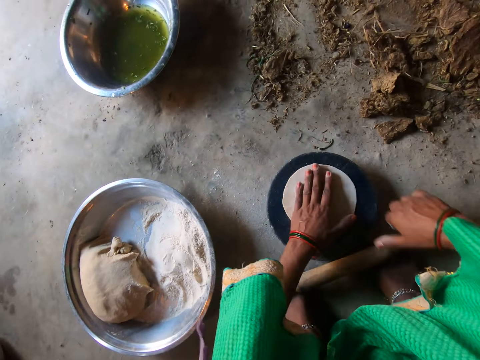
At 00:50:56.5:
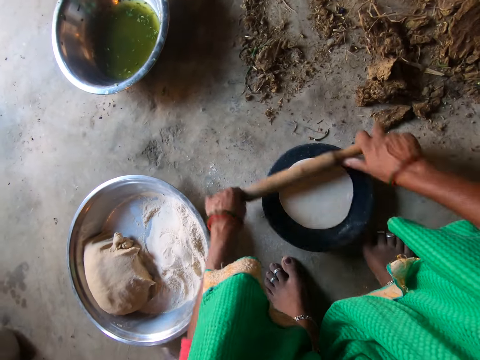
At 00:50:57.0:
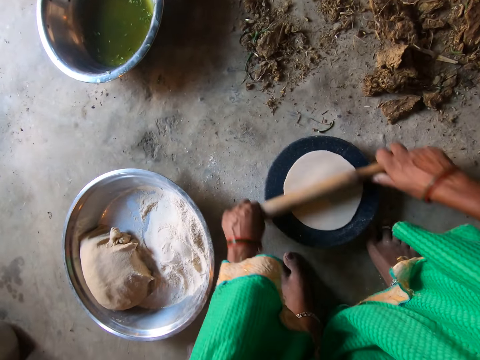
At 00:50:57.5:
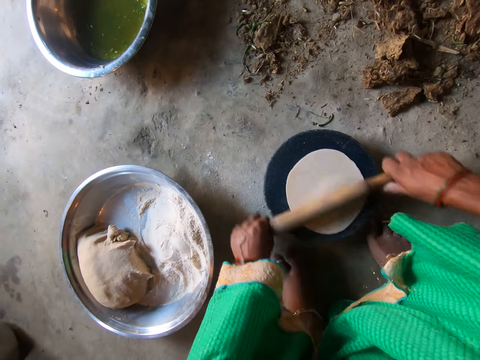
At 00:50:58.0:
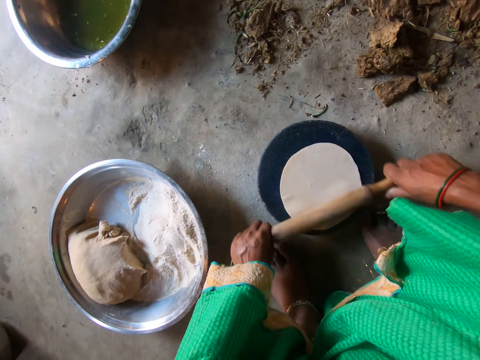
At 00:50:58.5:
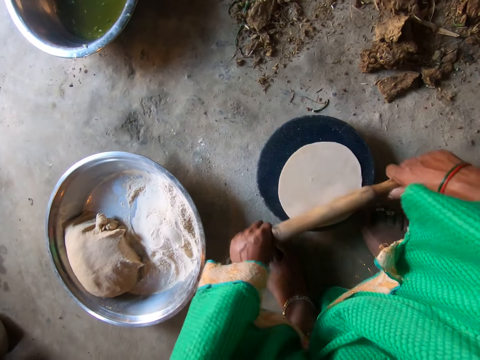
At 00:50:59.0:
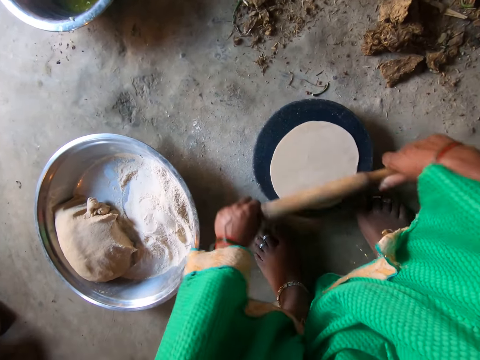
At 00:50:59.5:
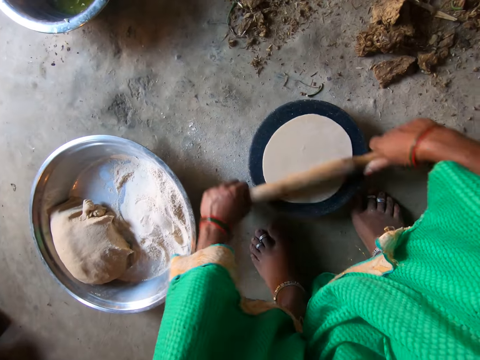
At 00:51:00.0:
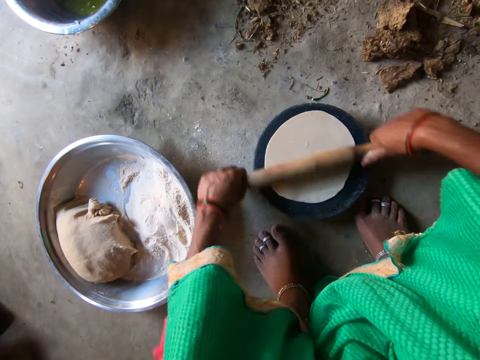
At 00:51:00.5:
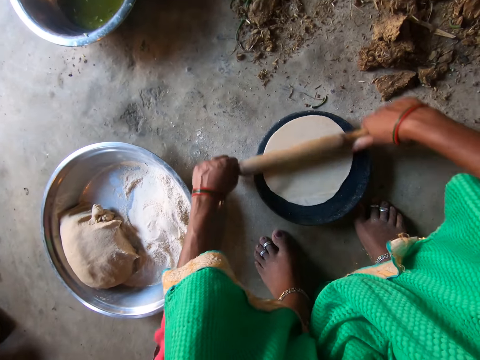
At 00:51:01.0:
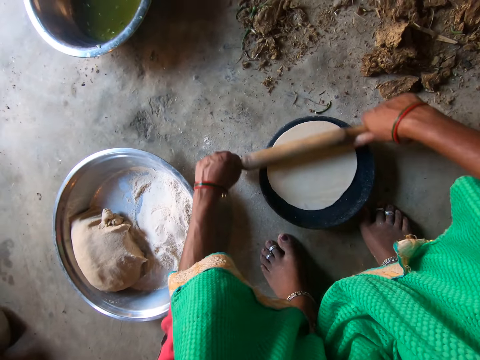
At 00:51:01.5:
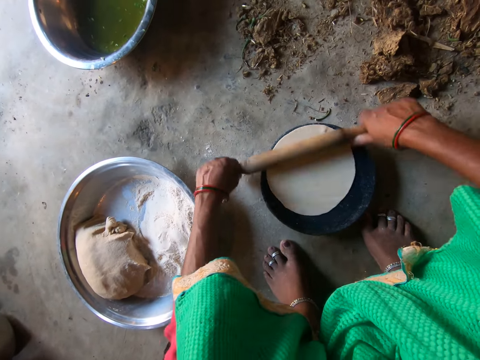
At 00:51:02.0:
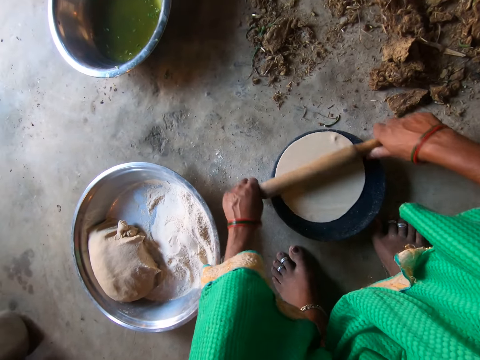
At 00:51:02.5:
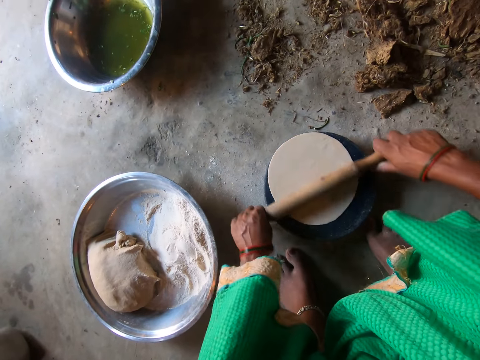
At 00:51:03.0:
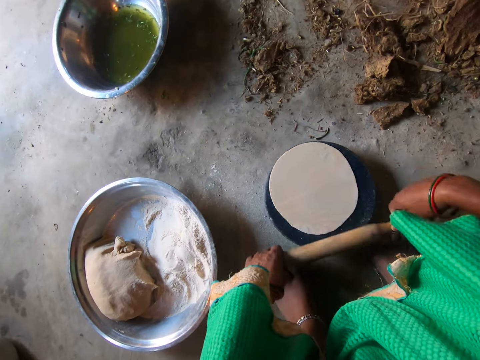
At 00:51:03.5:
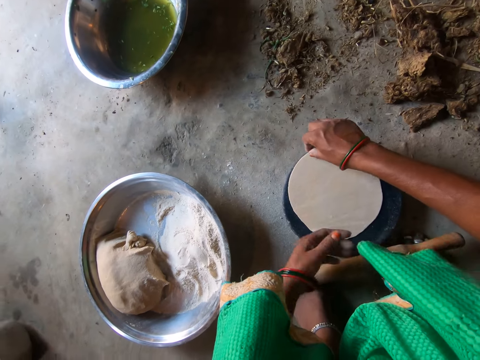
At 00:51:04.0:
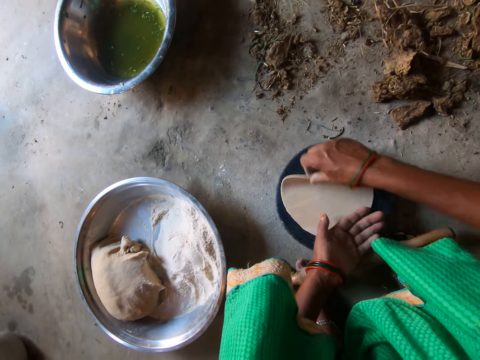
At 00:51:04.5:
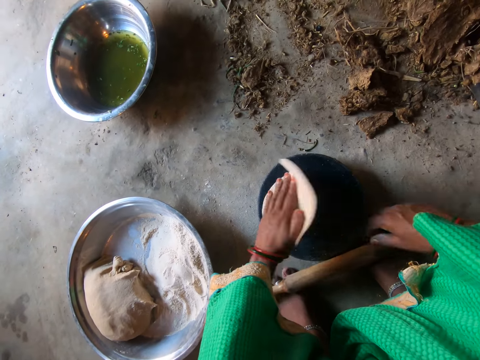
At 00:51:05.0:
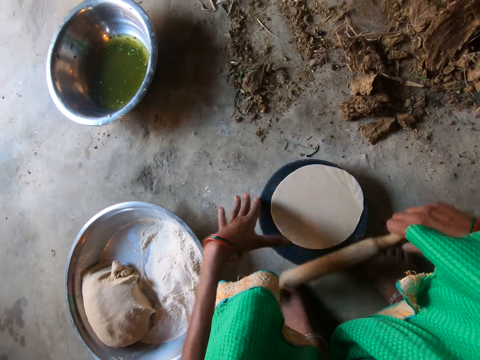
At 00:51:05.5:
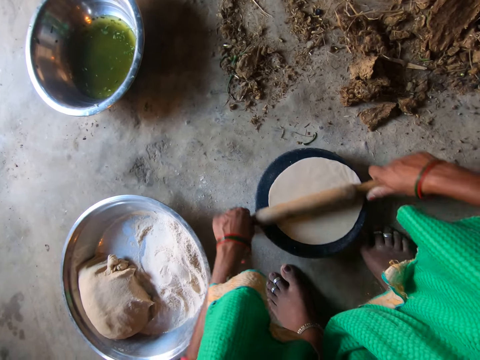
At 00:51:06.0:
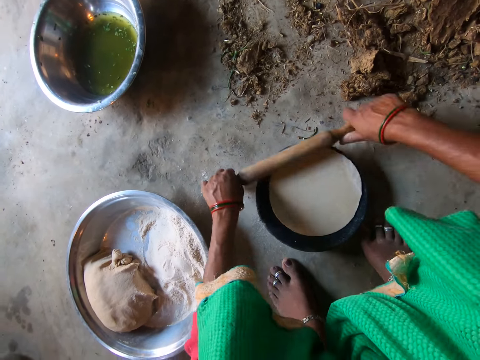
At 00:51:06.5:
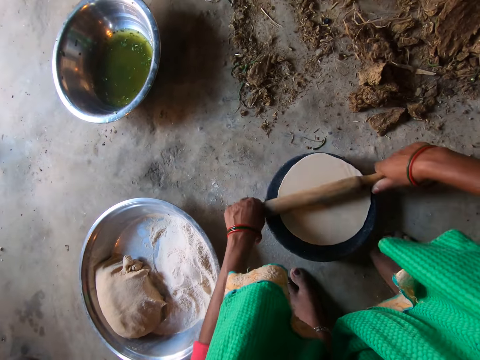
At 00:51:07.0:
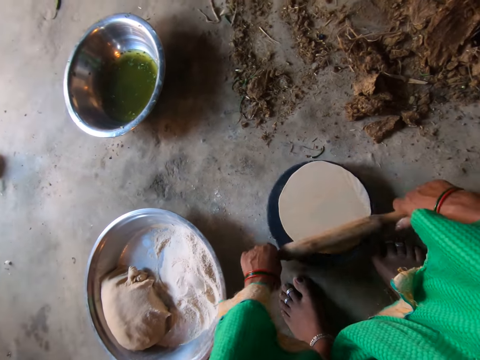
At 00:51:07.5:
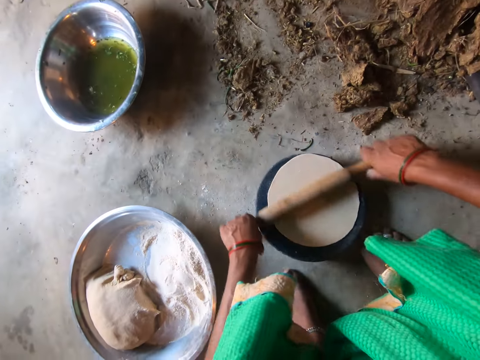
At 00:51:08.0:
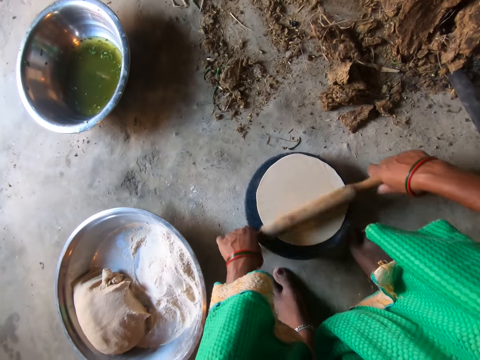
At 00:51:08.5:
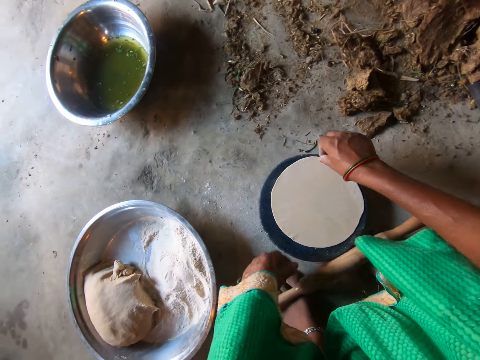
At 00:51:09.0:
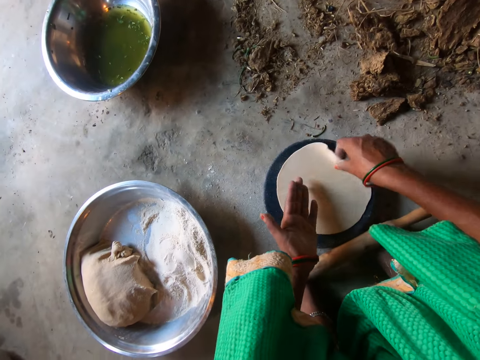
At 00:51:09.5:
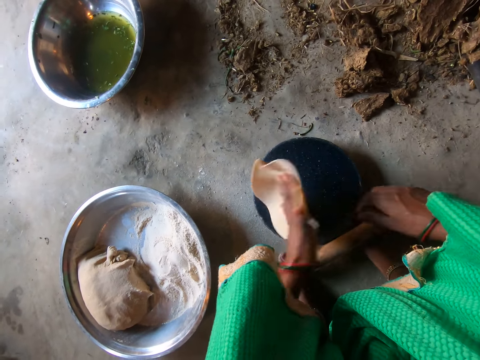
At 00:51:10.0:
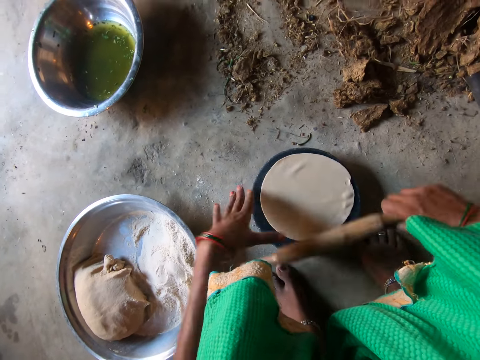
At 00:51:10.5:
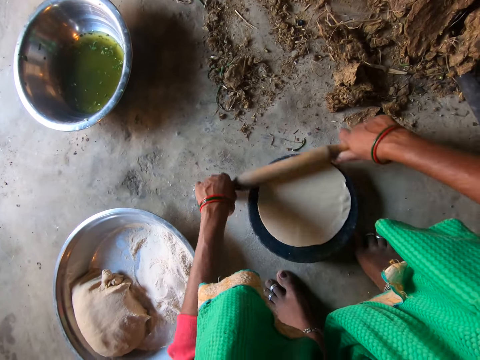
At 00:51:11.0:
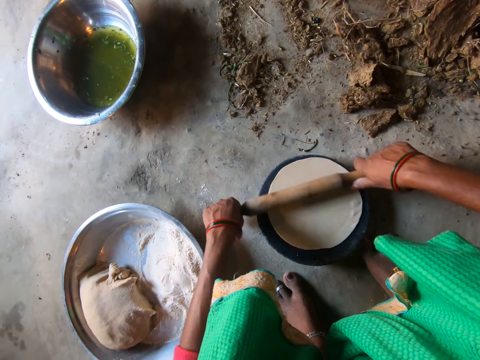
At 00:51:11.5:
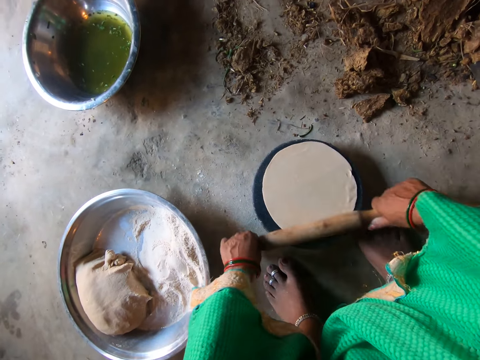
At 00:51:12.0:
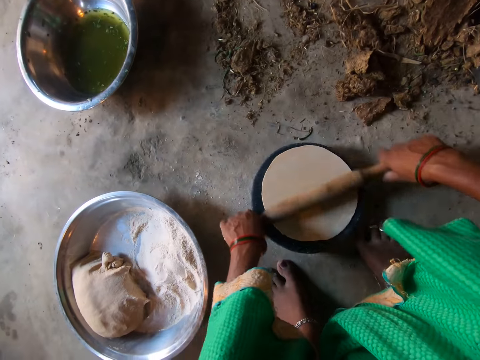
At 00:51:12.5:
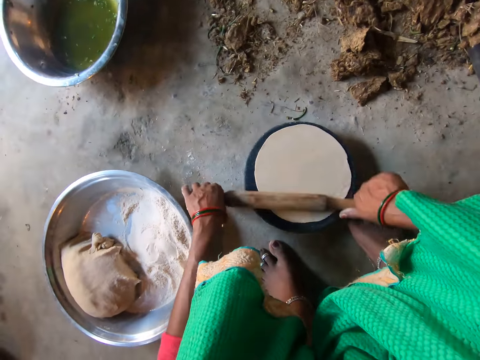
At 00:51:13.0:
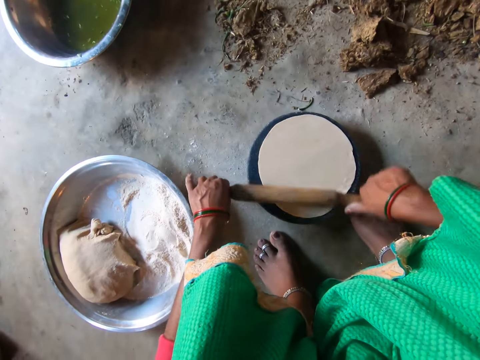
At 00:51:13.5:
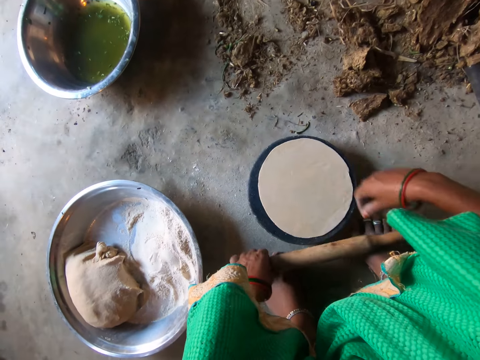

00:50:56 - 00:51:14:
The camera wearer puts the dough on the rolling board. They roll the dough. They turn the dough. They roll the dough. They turn the dough. They roll the dough.

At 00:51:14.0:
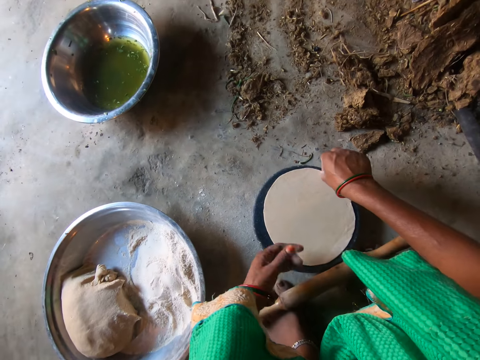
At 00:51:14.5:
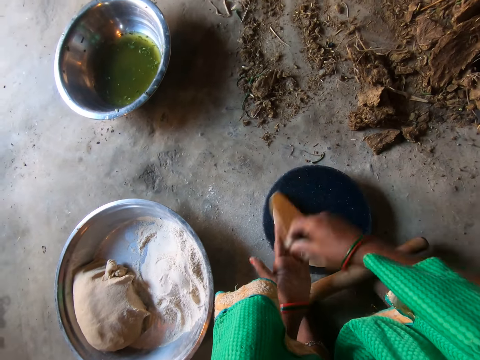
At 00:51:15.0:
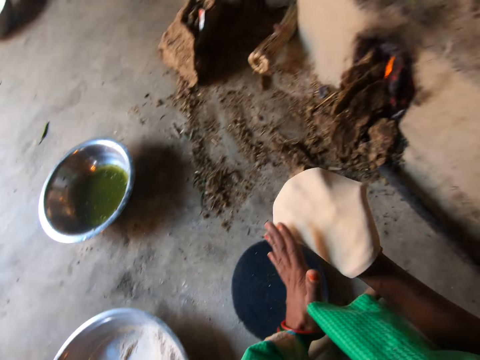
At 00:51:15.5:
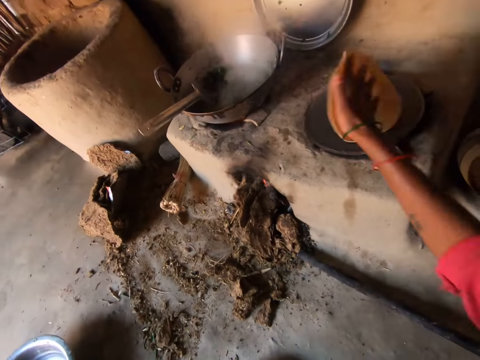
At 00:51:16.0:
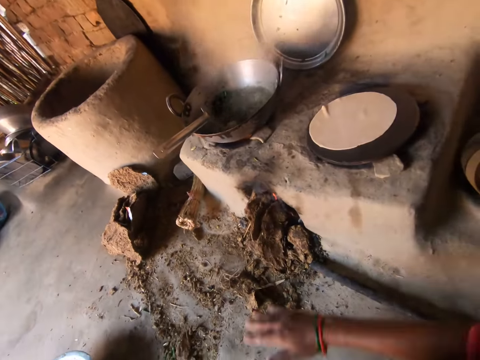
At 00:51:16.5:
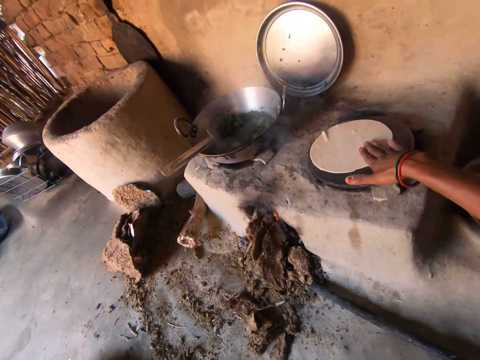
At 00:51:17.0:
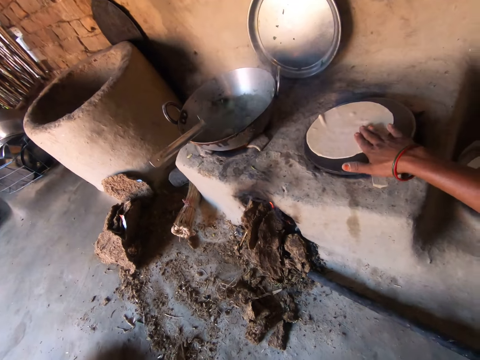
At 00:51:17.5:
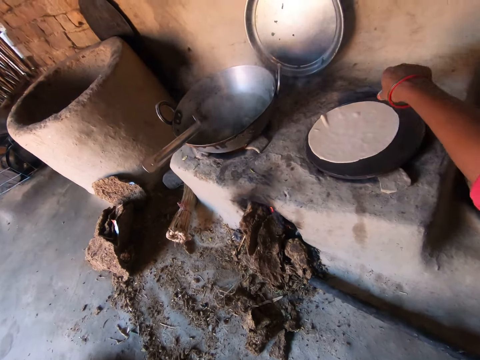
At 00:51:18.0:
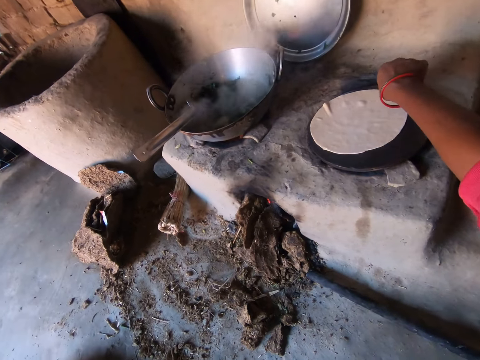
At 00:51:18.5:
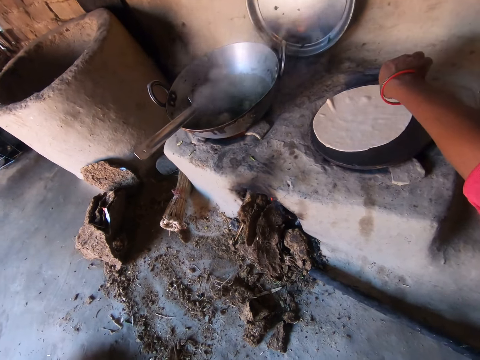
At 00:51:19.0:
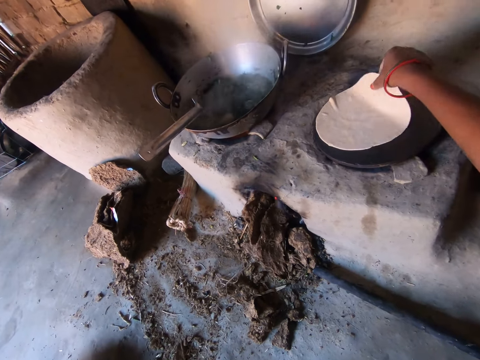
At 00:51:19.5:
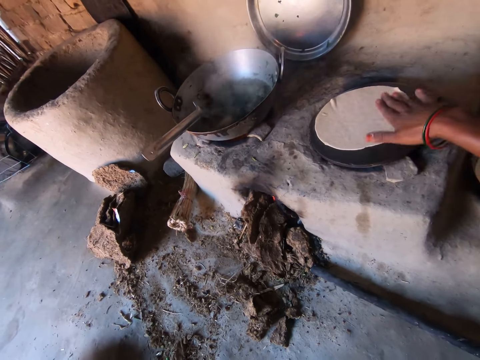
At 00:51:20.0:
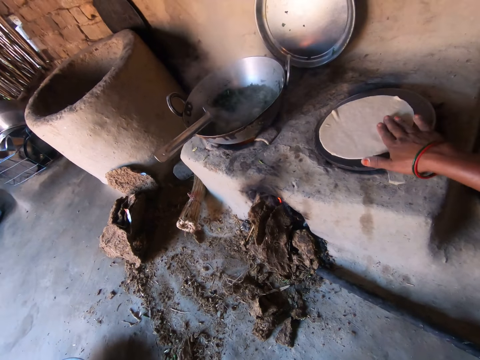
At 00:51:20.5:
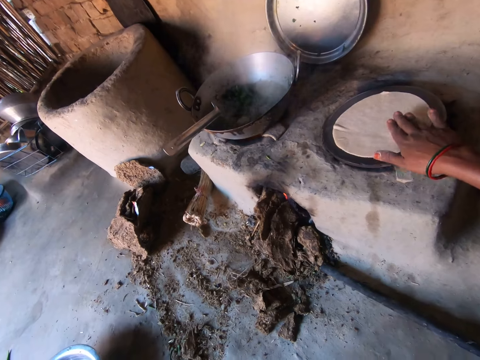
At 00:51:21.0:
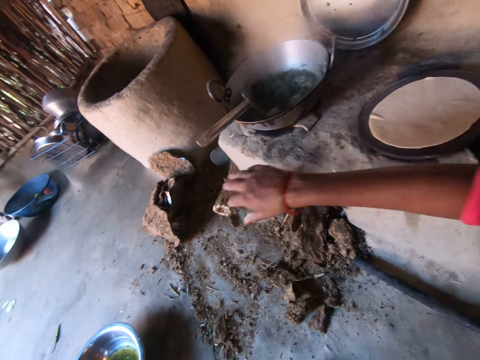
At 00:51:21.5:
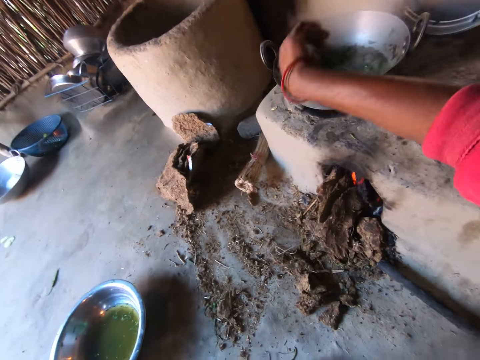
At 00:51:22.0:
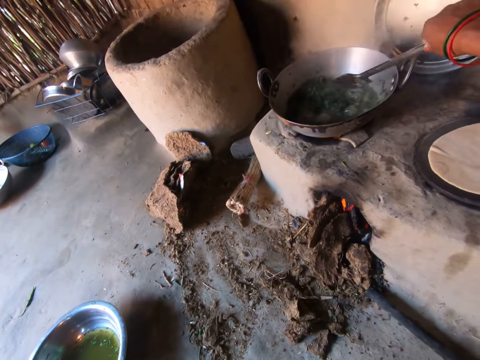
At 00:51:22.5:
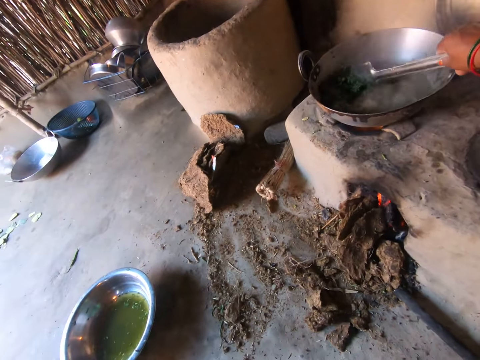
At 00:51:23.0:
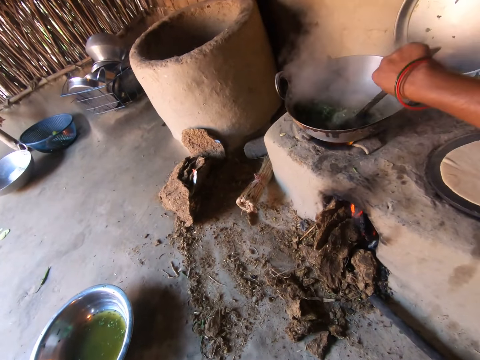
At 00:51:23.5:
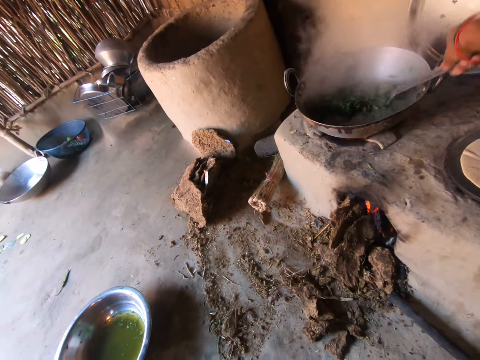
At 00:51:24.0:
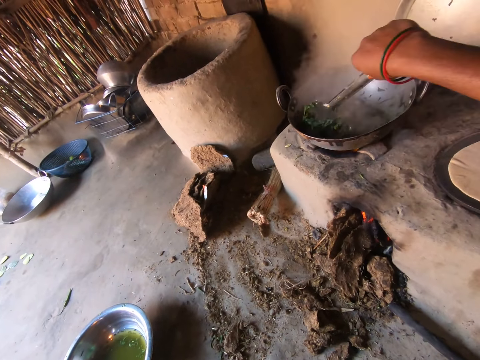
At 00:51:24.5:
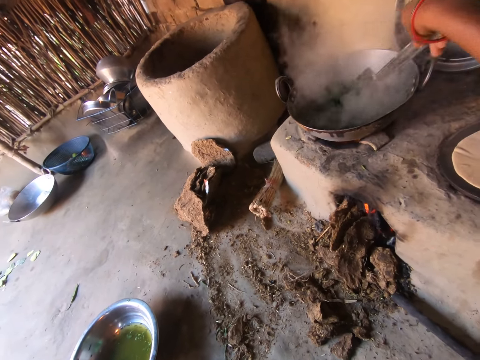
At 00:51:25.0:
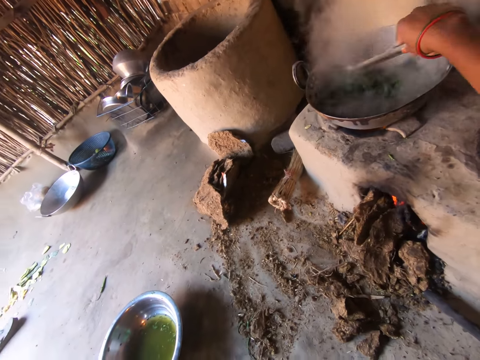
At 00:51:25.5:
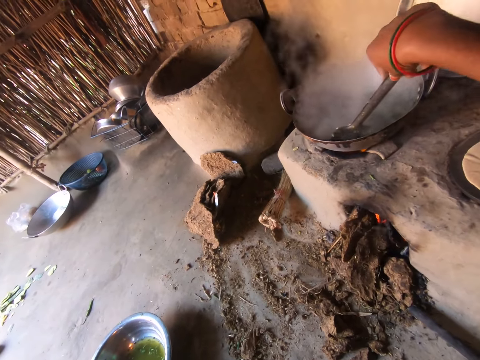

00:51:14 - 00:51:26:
The camera wearer picks up the dough. They drop the dough on a cooking pan. They turn the dough. They prepare flat bread. They hold a serving spoon. They stir the vegetables.
